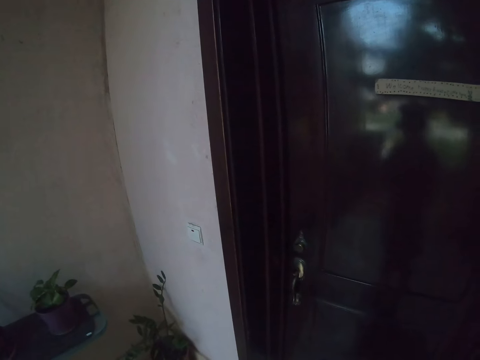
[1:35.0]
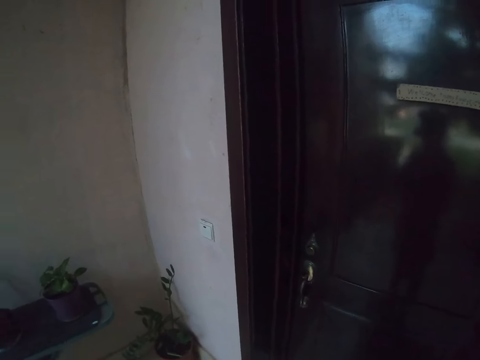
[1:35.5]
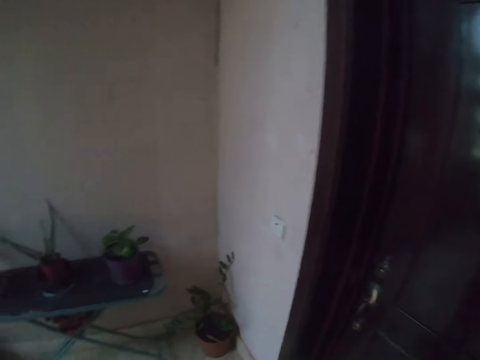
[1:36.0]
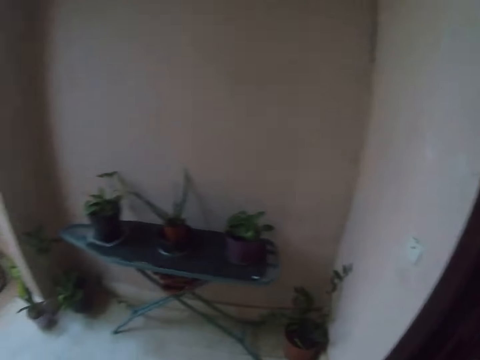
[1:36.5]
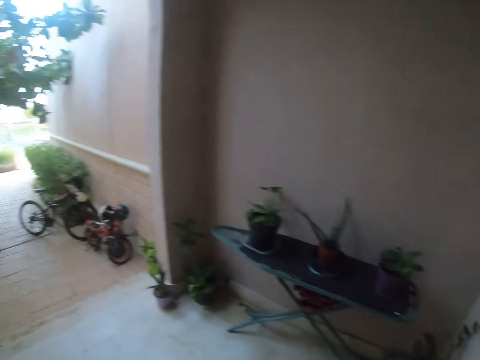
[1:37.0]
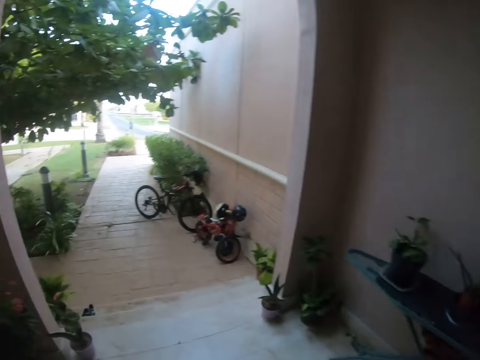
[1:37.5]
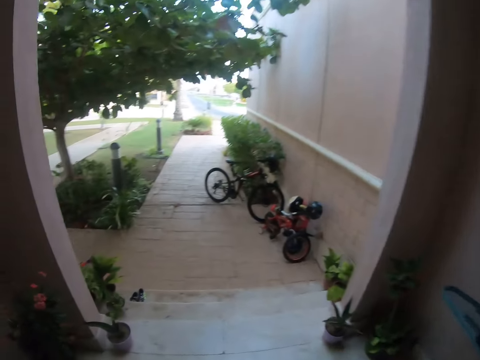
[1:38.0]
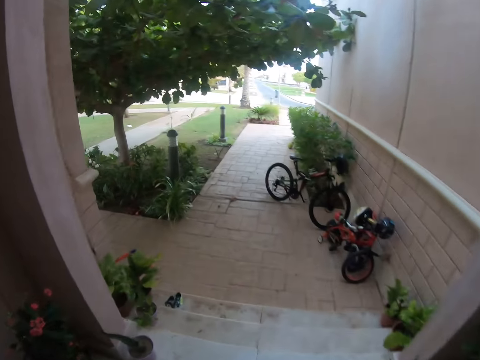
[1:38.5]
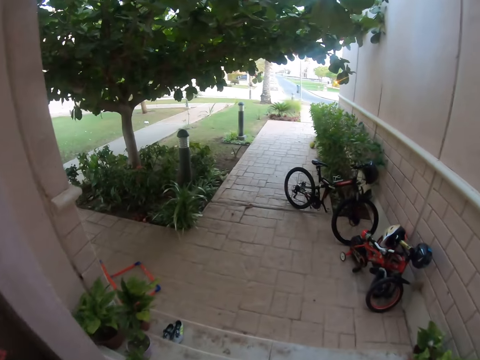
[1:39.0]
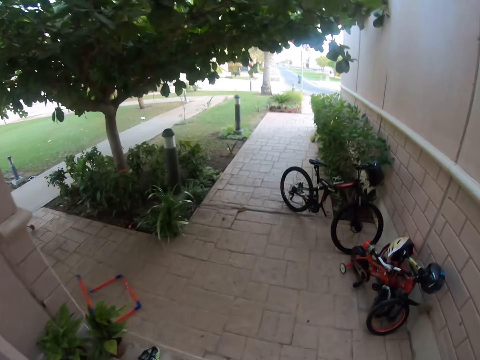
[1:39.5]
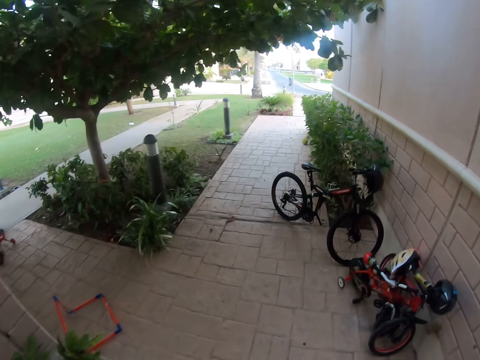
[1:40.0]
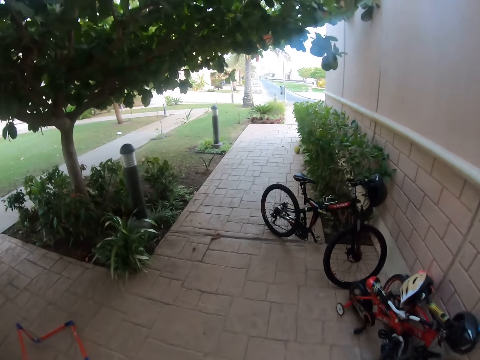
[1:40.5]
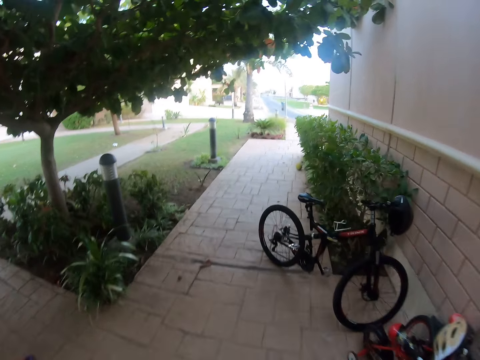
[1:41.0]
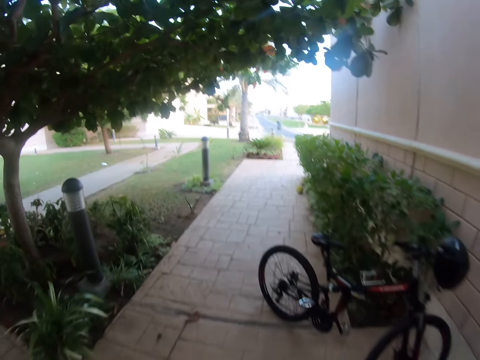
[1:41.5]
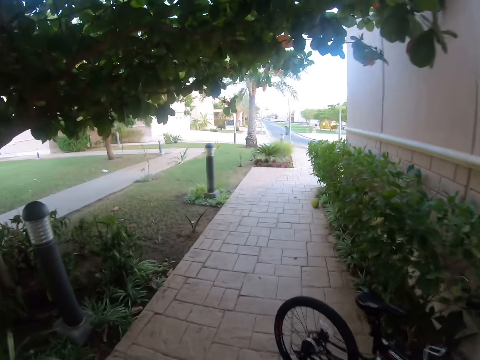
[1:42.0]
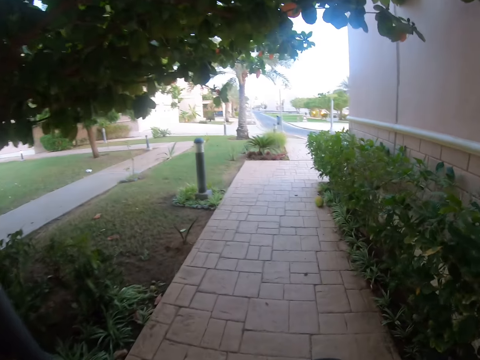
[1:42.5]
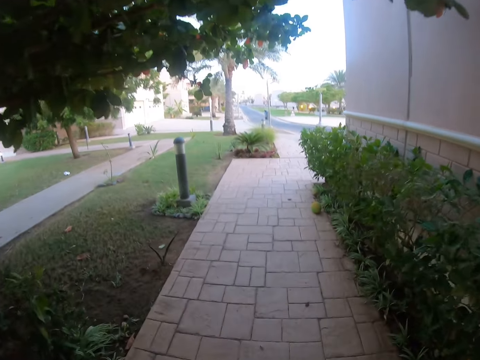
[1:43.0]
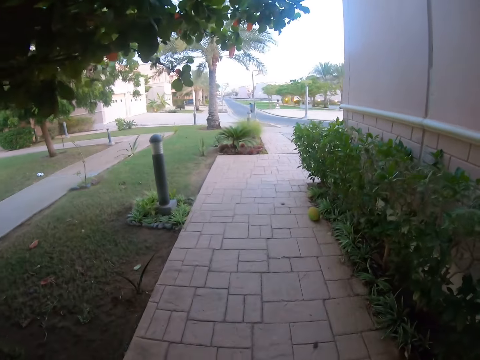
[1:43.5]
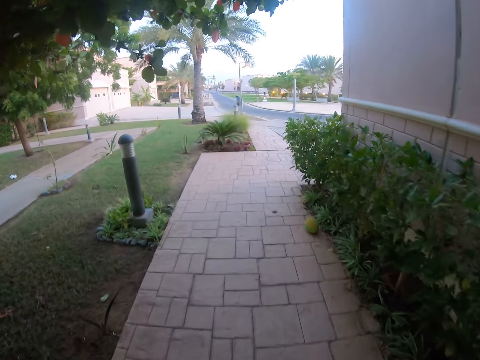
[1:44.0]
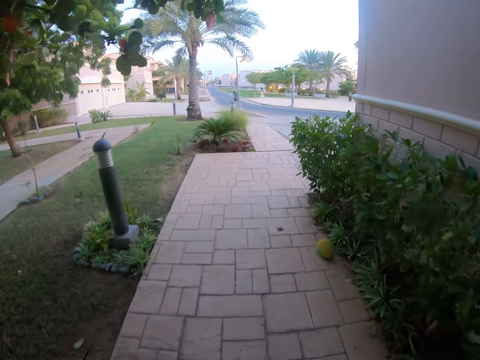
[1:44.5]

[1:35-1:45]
The camera wearer turns. They move in the pavement. They stare at the sidewalk.

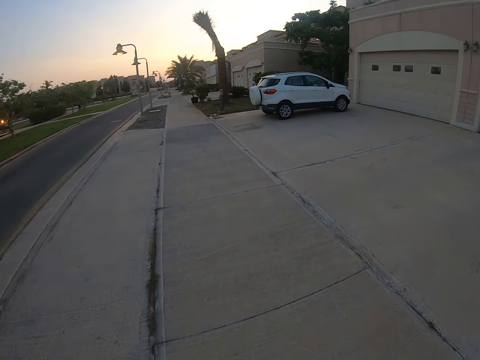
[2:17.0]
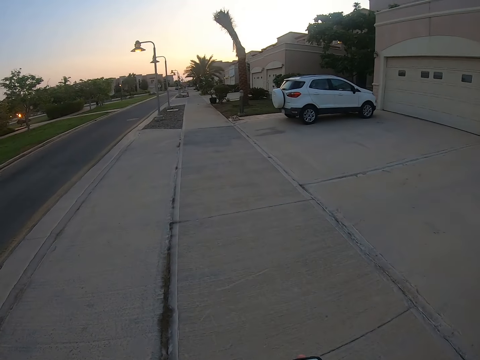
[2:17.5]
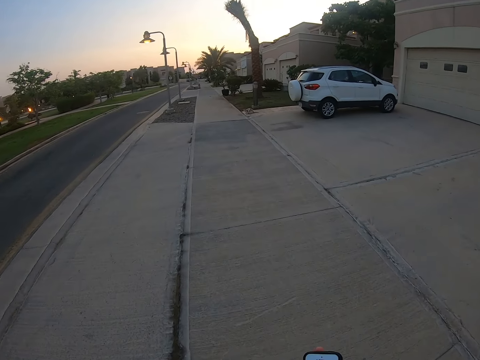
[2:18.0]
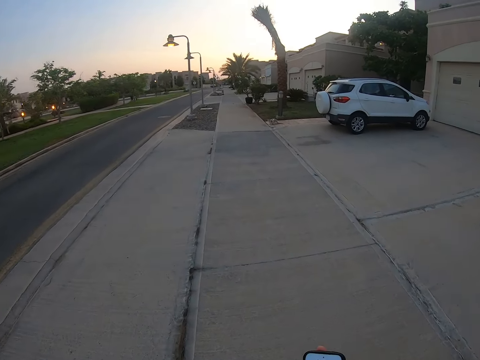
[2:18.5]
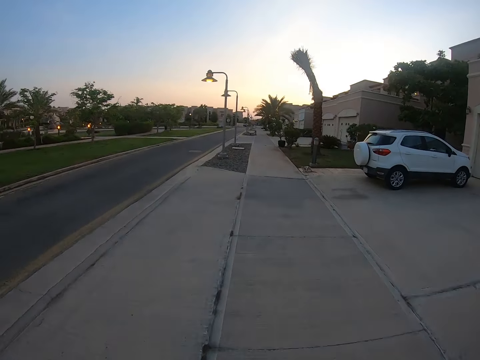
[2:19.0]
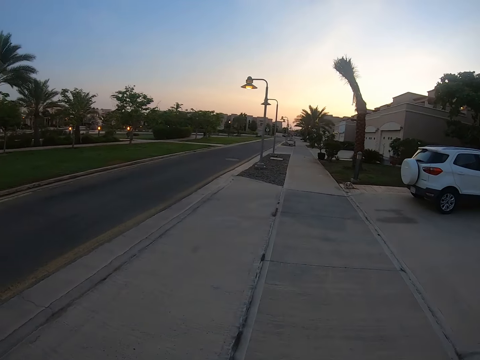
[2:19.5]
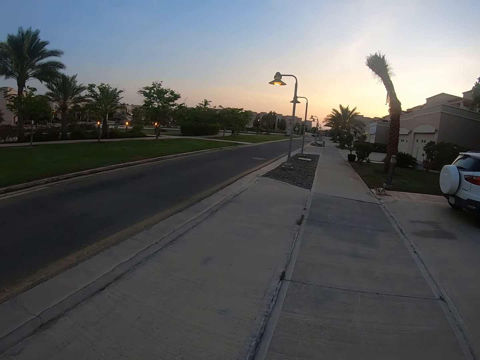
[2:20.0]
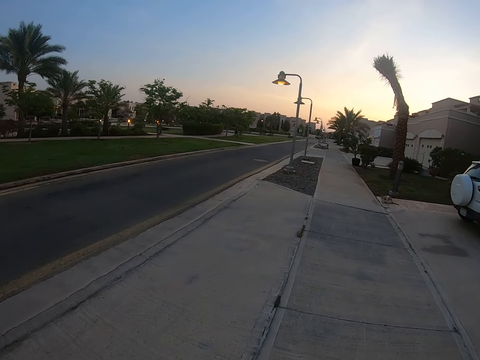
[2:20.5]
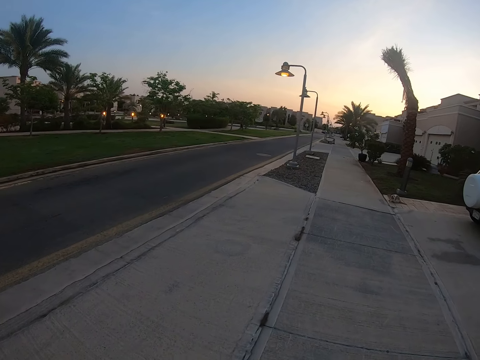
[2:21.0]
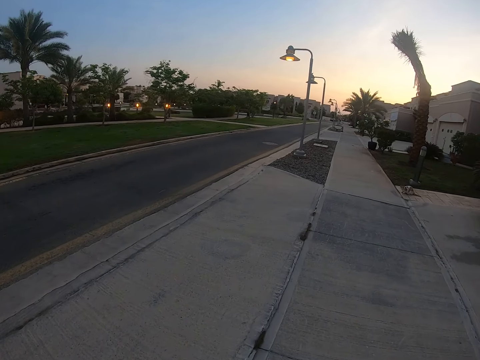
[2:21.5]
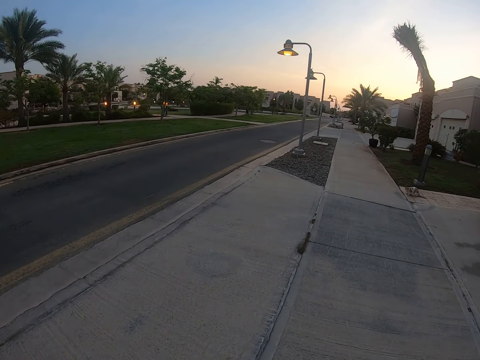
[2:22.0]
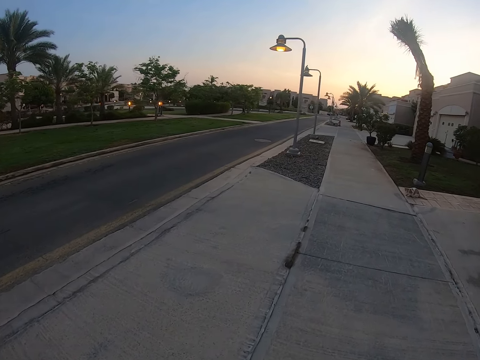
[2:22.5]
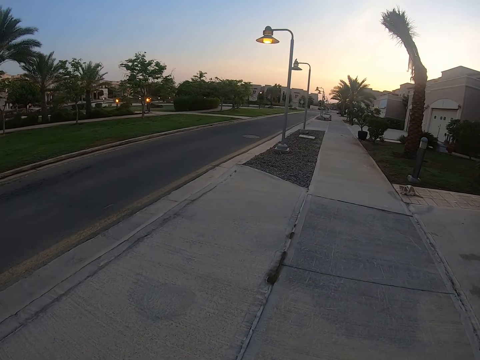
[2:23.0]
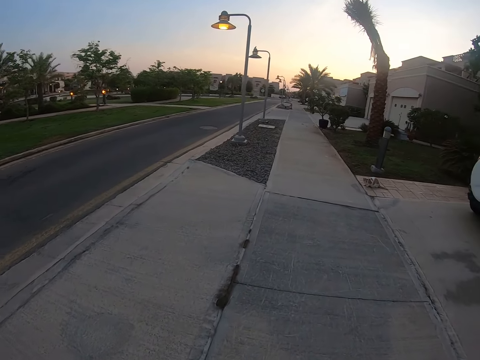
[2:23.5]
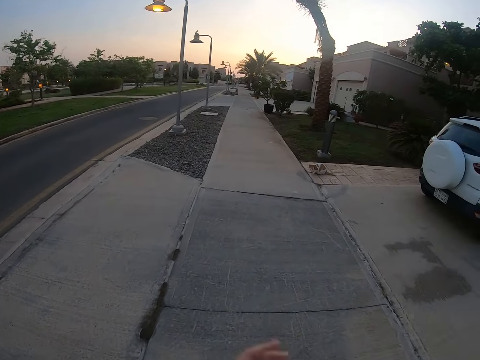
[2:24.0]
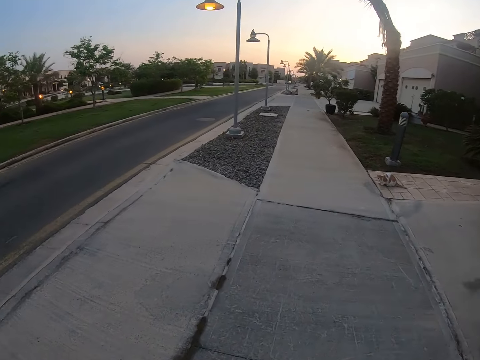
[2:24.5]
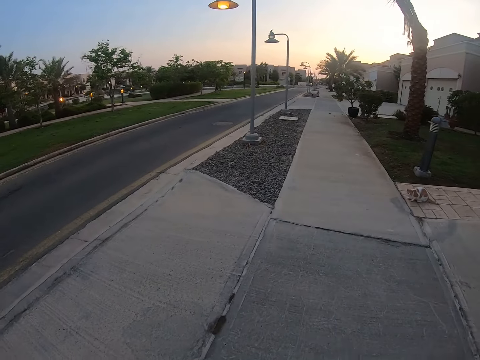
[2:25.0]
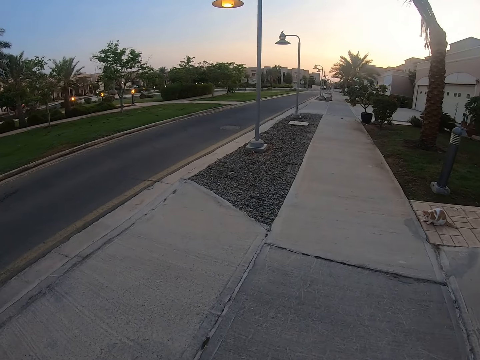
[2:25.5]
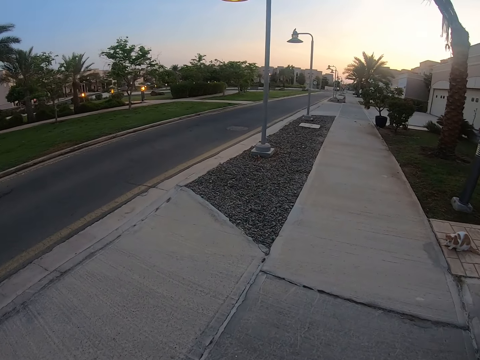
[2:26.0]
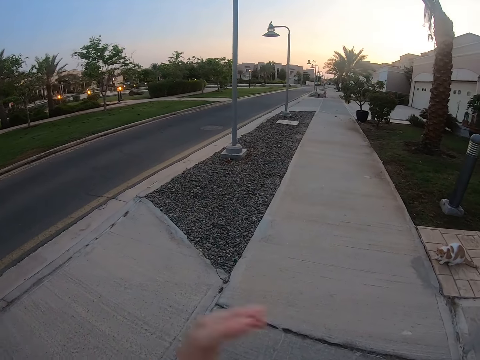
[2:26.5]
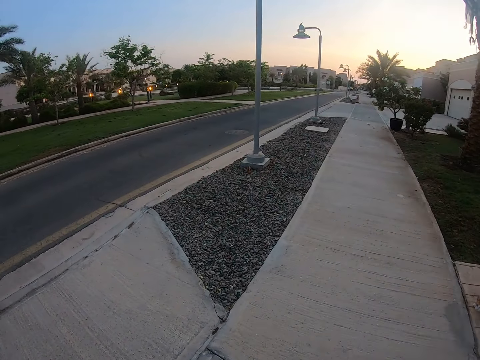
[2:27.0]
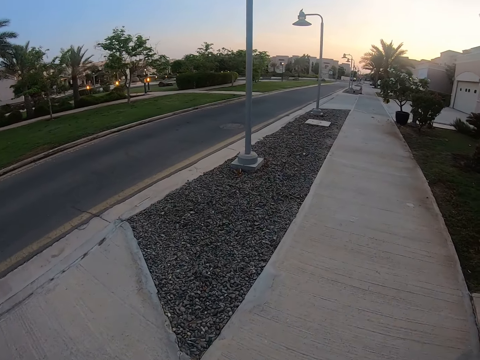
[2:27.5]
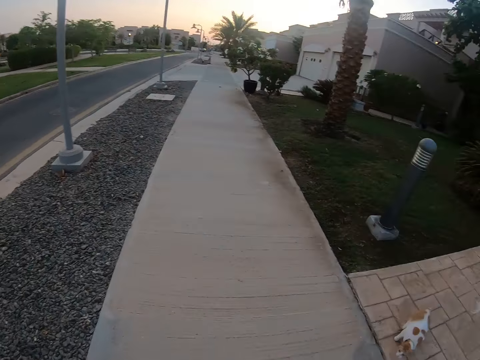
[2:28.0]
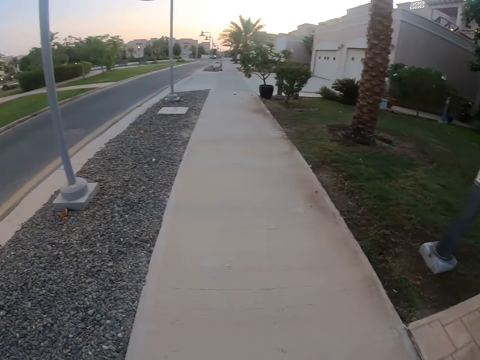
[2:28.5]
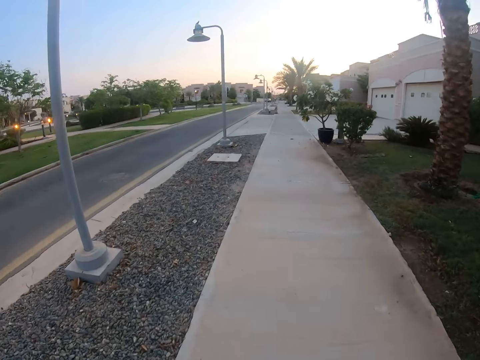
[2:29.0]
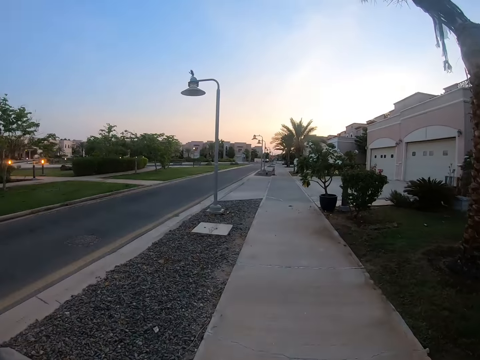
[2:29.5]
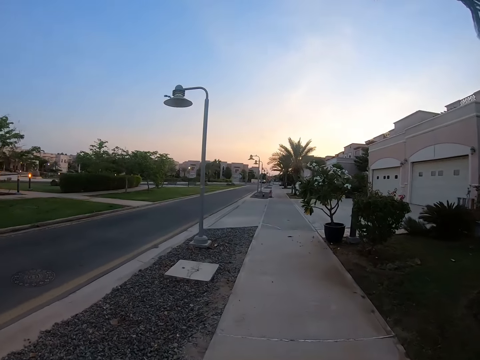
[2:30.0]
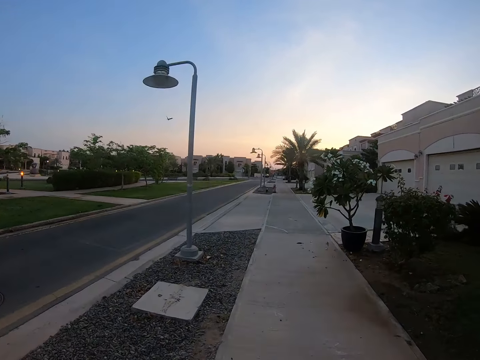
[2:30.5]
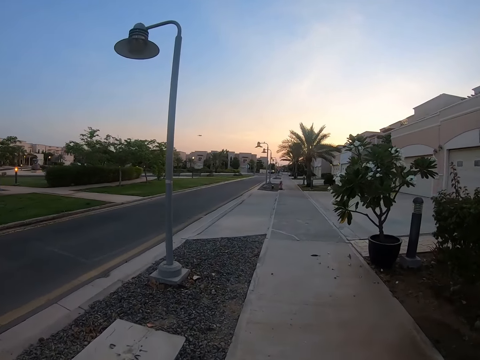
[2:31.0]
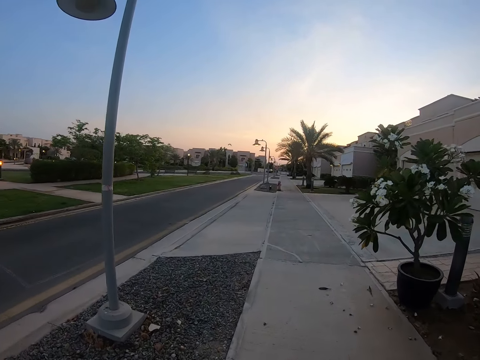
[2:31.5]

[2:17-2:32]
The camera wearer lifts the phone and walks. They lift the hands and walk.
